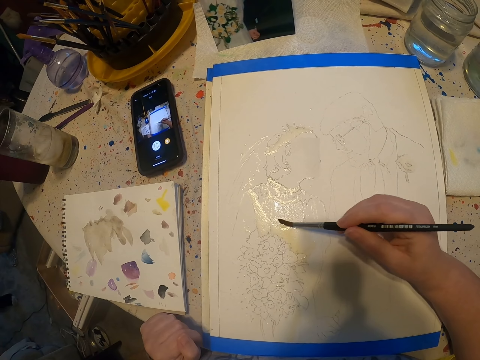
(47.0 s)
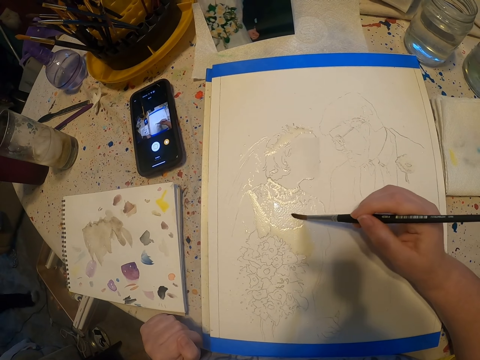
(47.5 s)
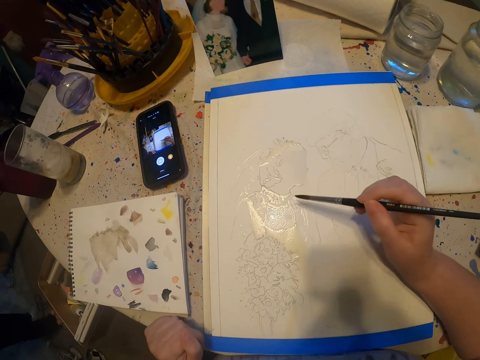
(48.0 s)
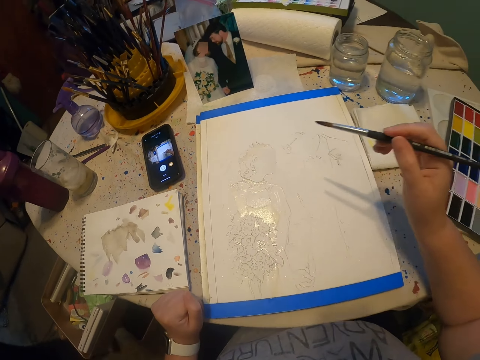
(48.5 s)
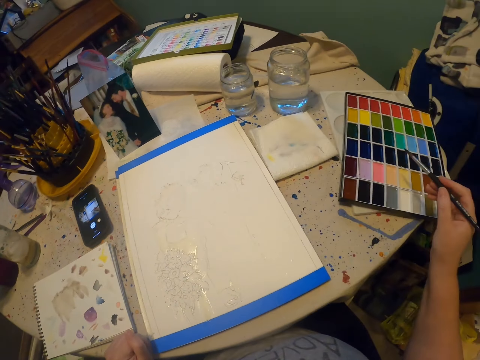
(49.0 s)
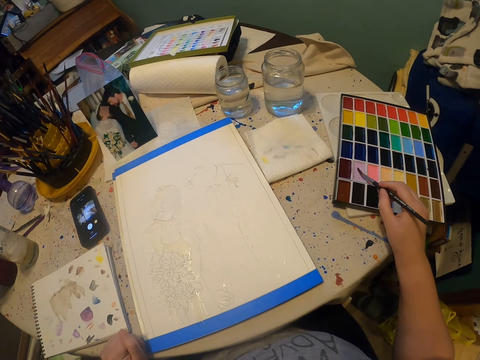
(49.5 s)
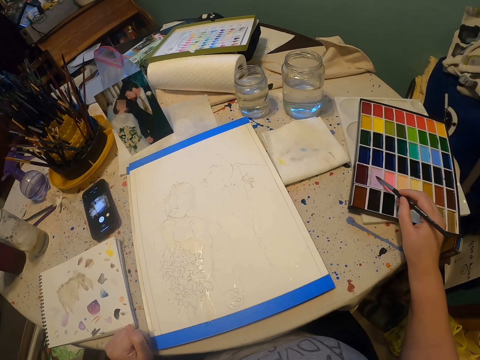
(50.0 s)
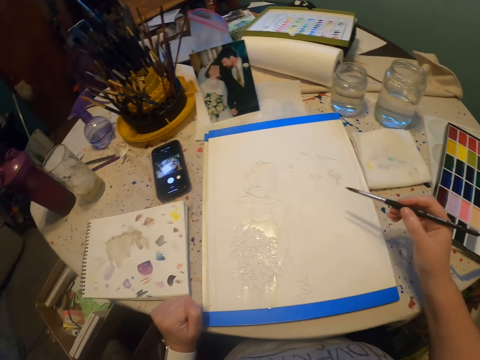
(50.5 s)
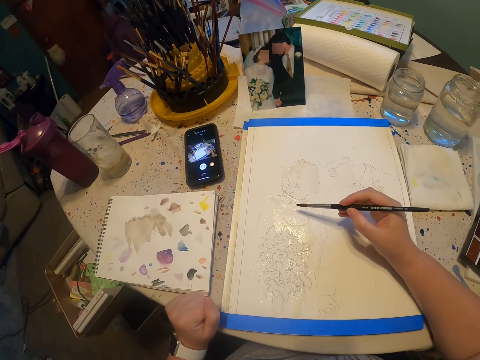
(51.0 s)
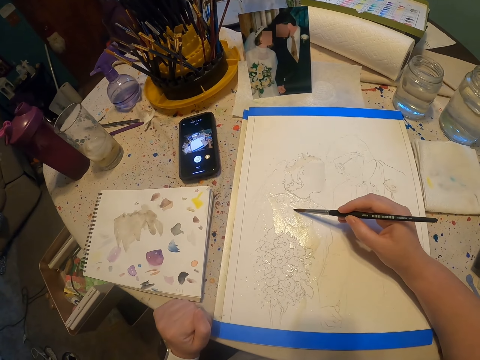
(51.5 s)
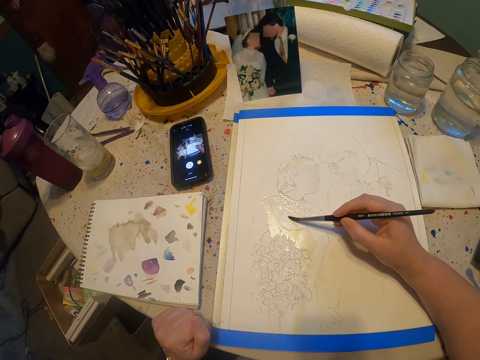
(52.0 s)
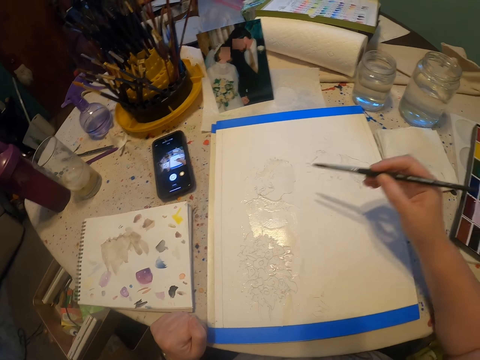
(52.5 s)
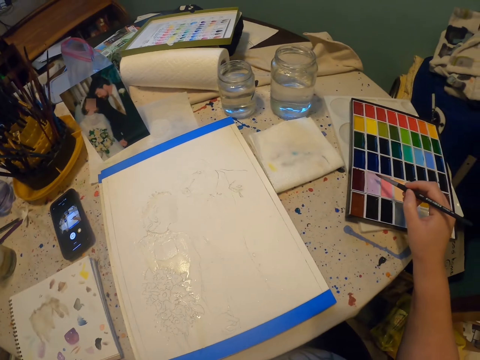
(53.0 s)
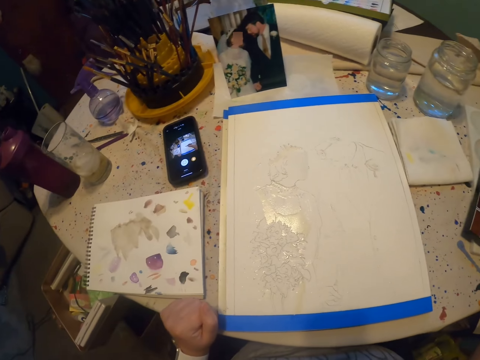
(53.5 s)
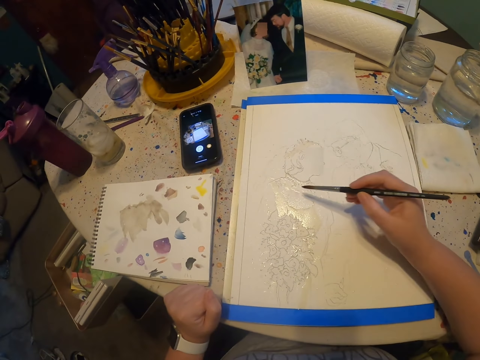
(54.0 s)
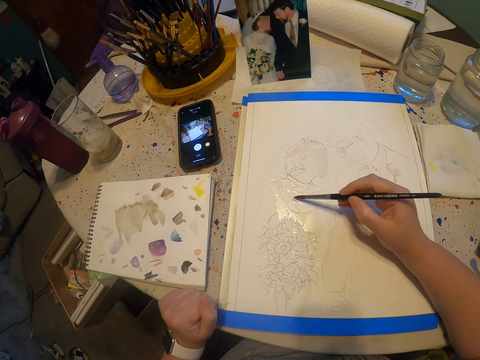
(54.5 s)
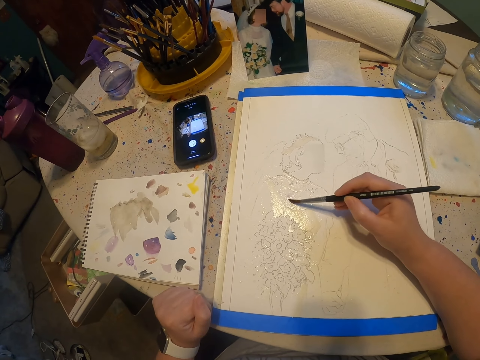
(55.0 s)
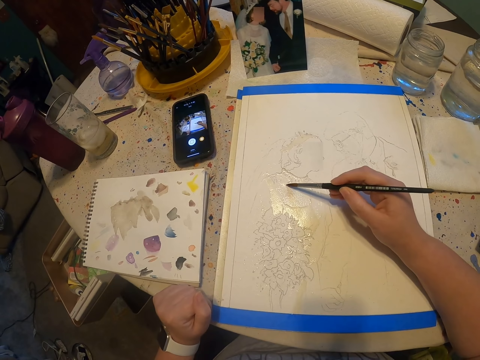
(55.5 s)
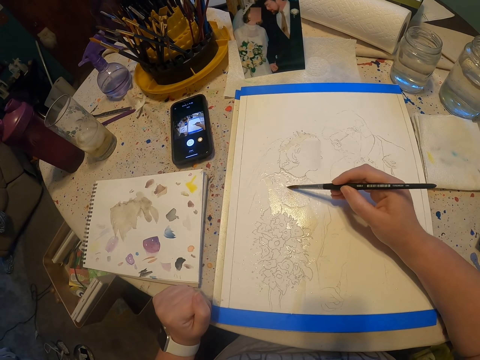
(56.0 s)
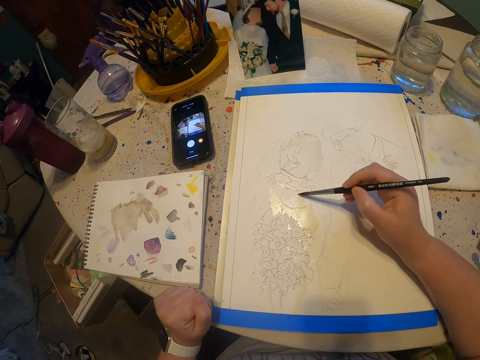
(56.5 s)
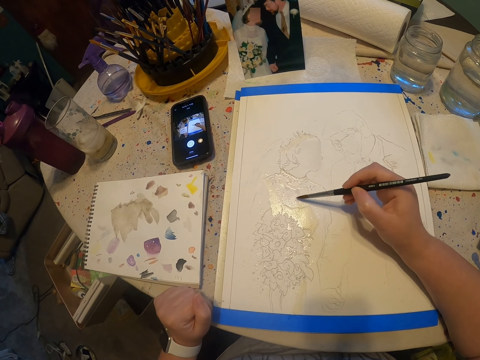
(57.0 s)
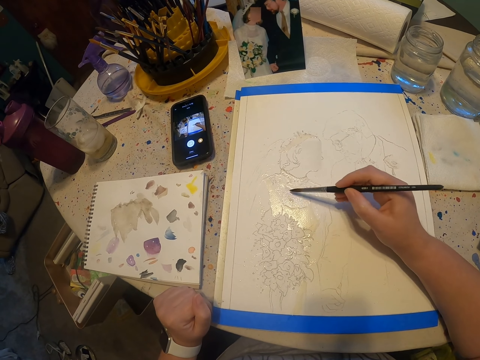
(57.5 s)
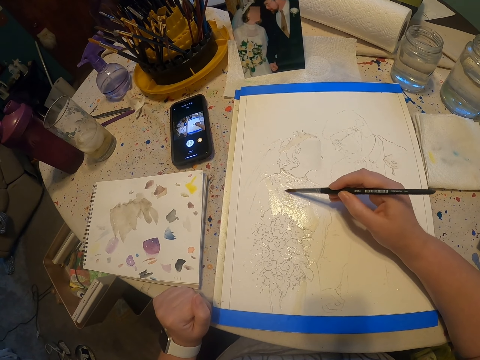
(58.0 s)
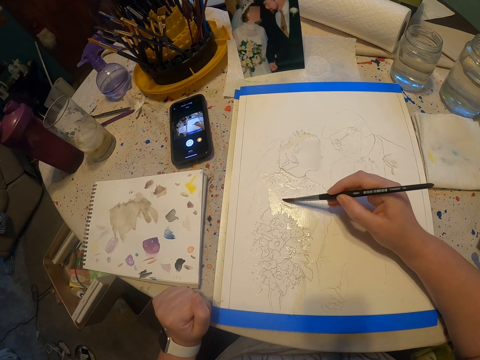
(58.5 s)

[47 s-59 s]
The camera wearer dips the paint brush on the paint kit. They paint on the paint paper. They dip the paint brush on the paint kit. They paint on the paint paper.

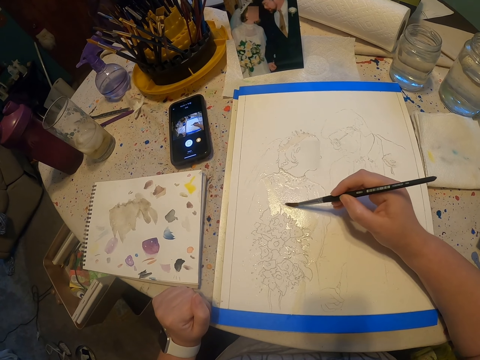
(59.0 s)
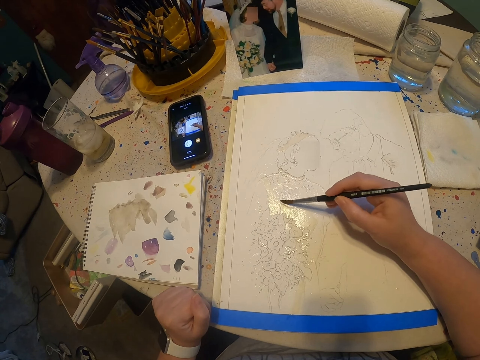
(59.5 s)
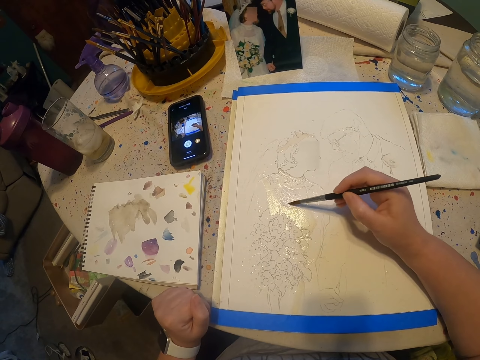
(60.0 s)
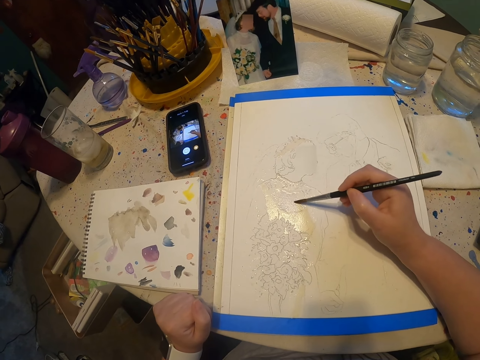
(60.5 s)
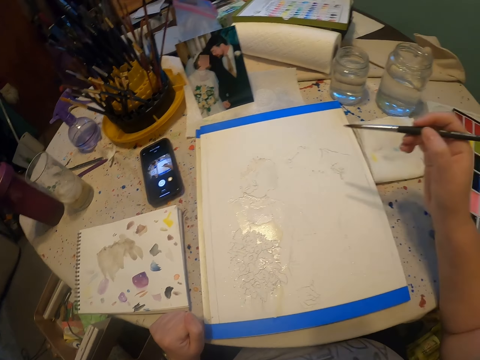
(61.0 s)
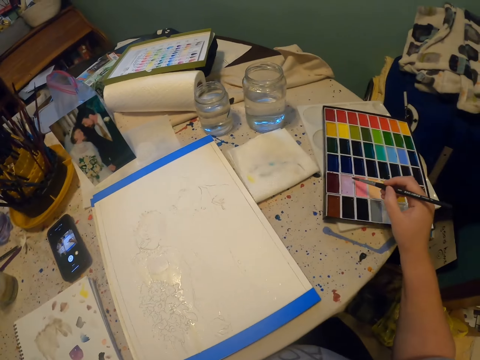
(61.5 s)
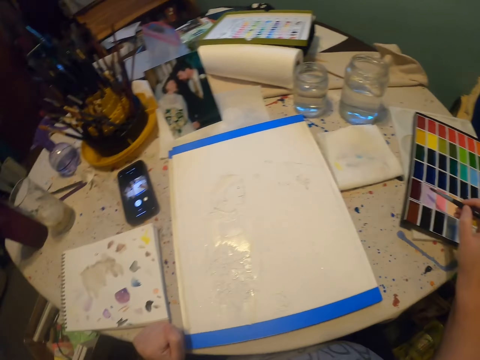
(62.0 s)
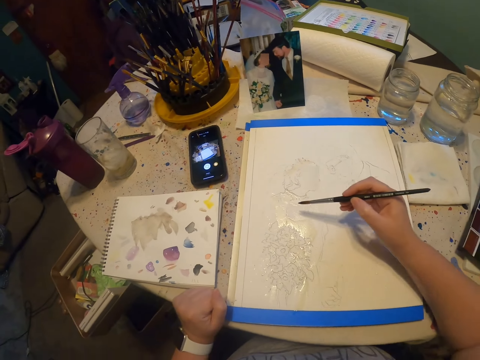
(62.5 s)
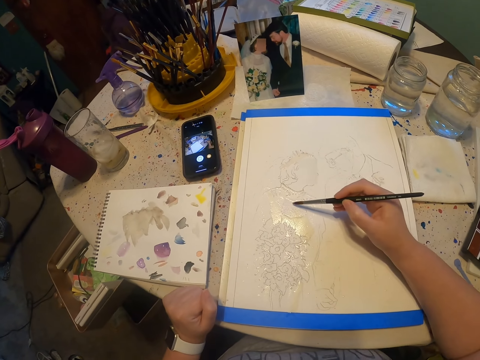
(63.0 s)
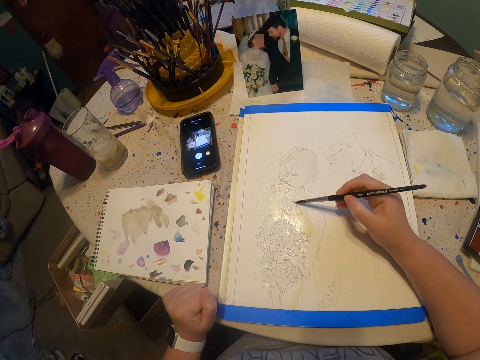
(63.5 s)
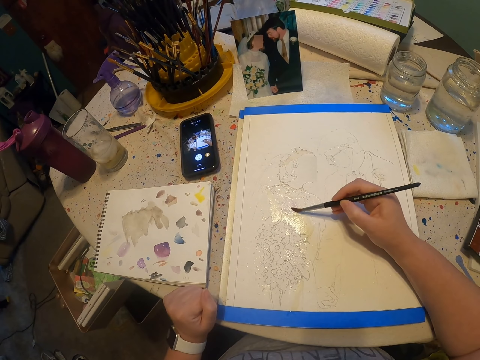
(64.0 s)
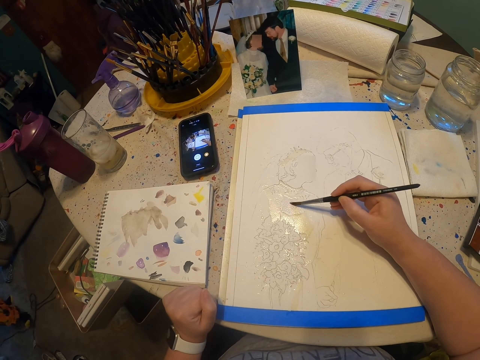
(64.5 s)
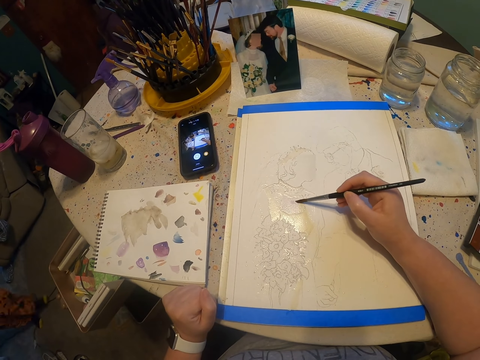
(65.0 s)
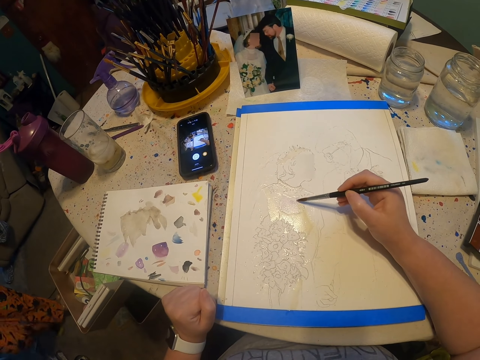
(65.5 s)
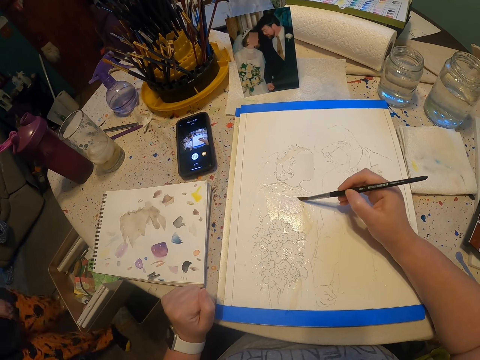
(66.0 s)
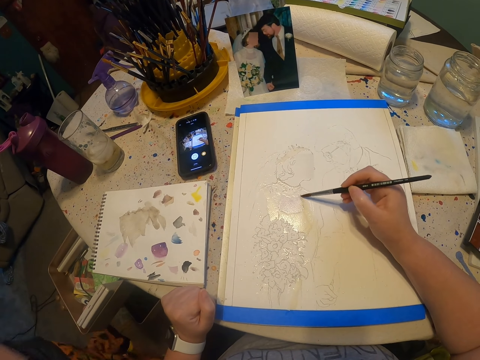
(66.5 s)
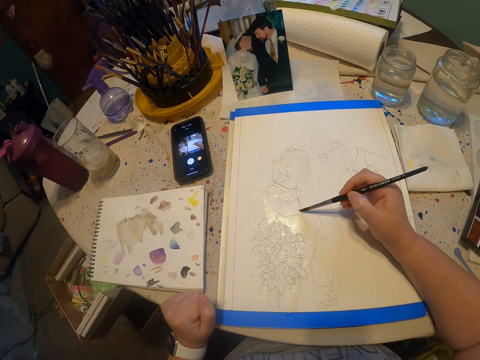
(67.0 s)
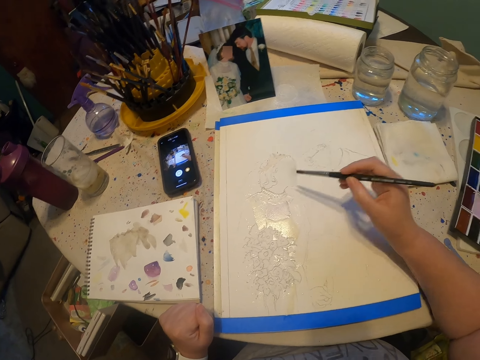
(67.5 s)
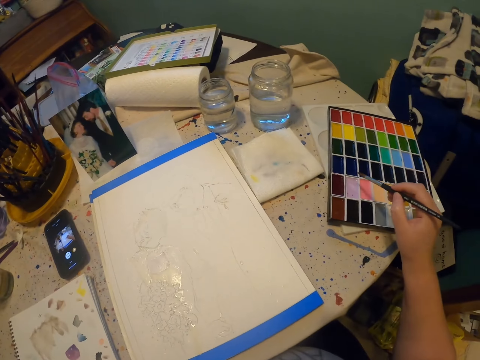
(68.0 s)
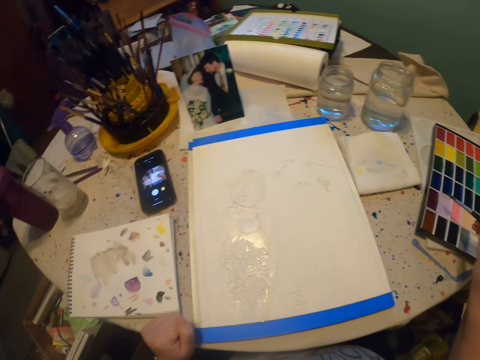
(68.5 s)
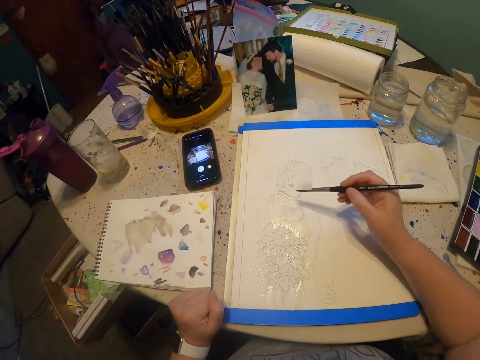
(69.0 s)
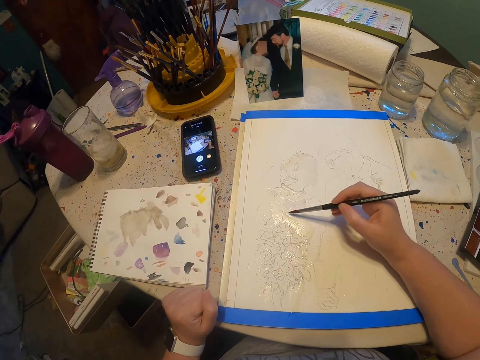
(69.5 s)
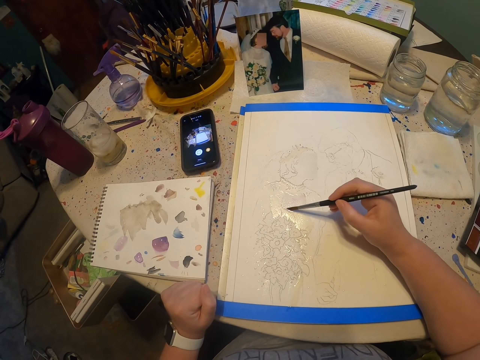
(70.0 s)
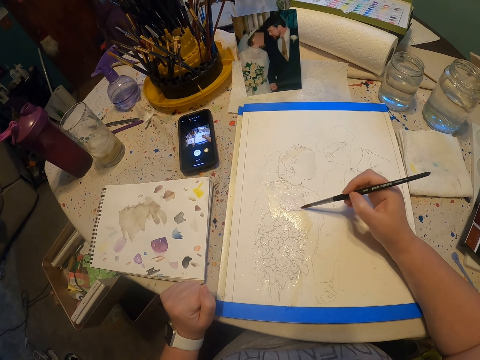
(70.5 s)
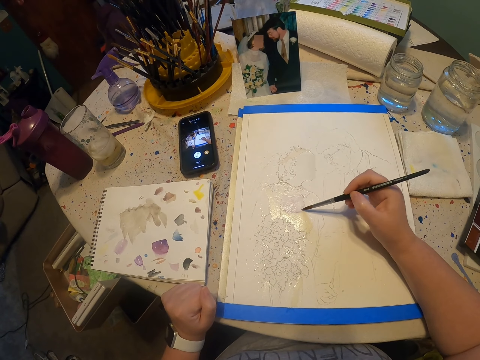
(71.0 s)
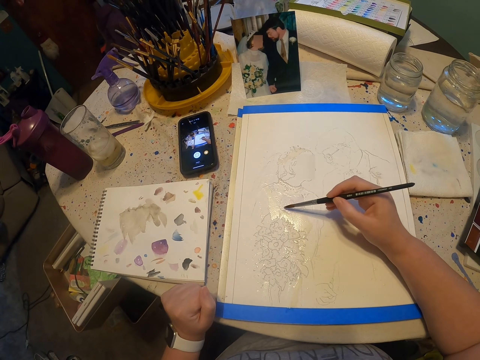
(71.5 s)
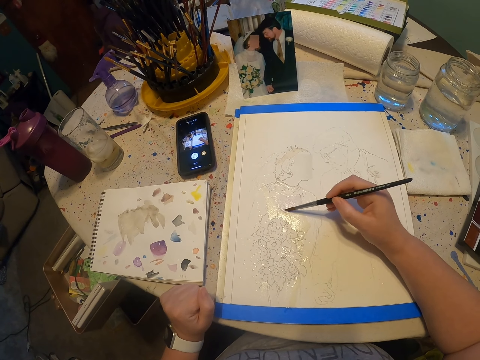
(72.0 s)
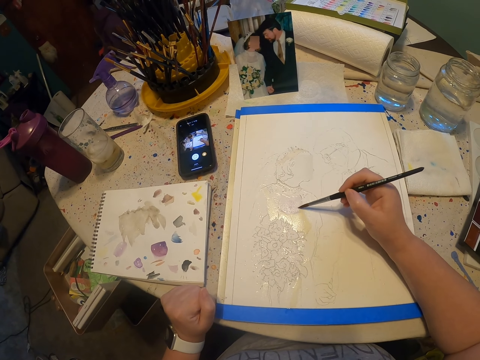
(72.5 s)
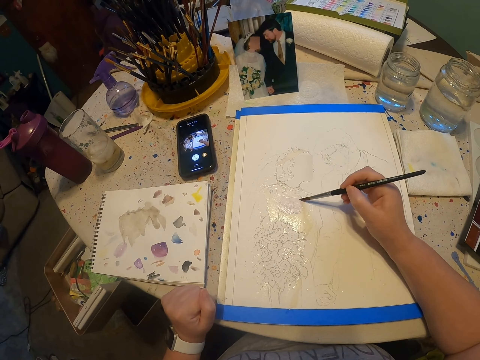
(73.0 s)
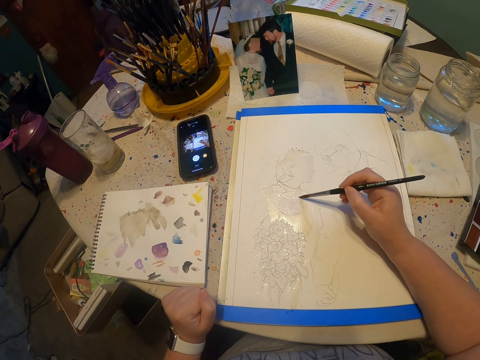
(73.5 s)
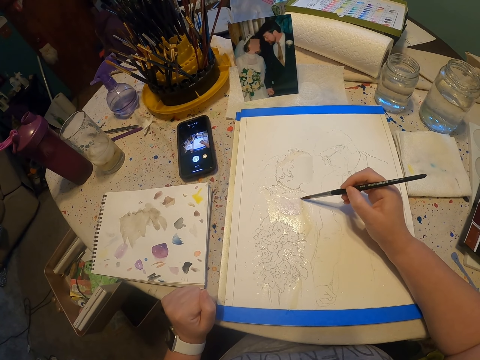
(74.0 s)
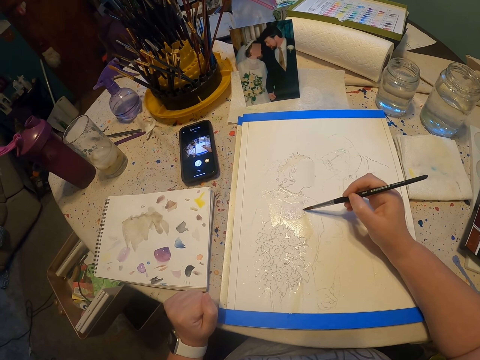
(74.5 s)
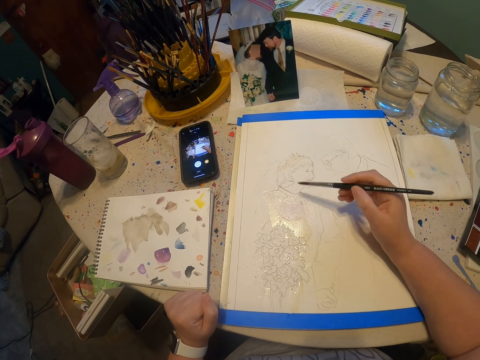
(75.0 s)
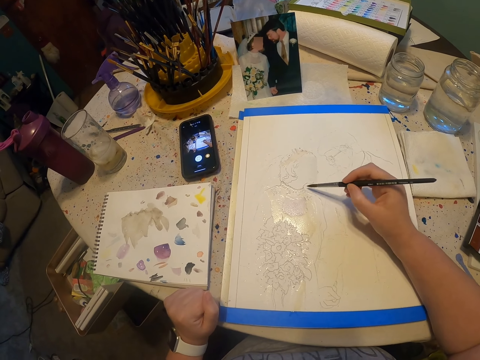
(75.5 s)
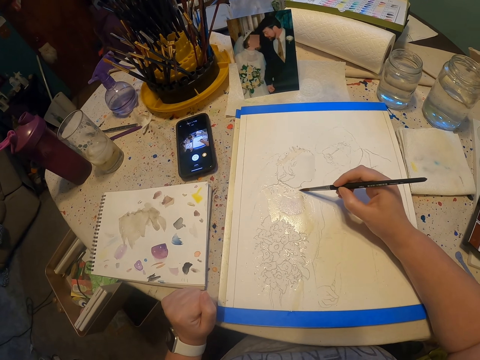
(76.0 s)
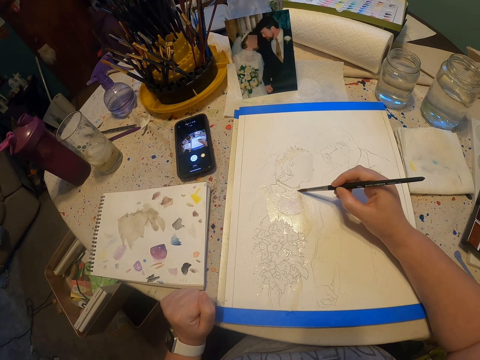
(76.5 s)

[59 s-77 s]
The camera wearer dips the paint brush on the paint kit. They paint on the paint paper. They dip the paint brush on the paint kit. They paint on the paint paper.
